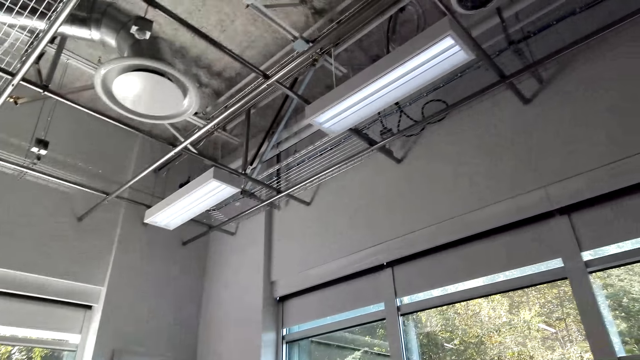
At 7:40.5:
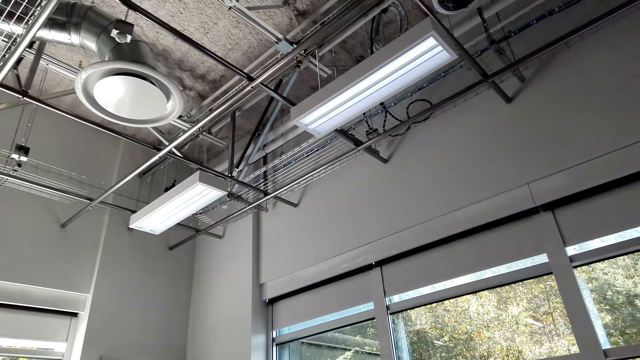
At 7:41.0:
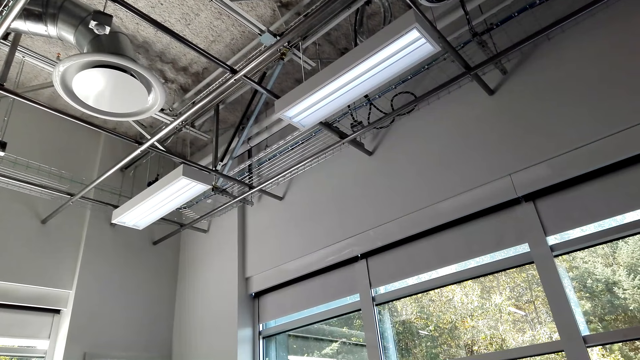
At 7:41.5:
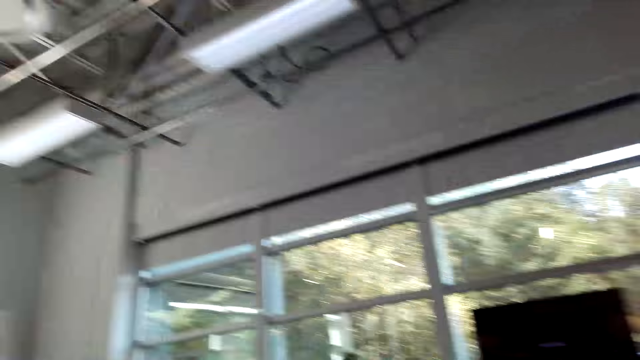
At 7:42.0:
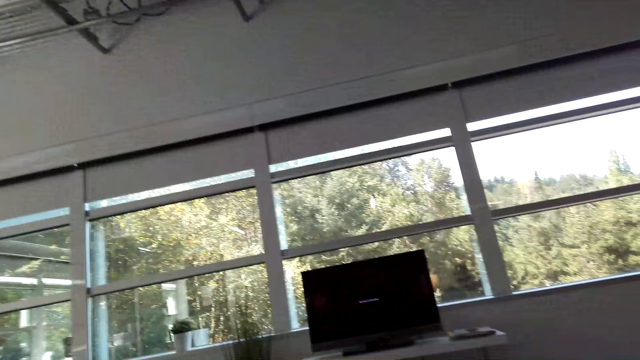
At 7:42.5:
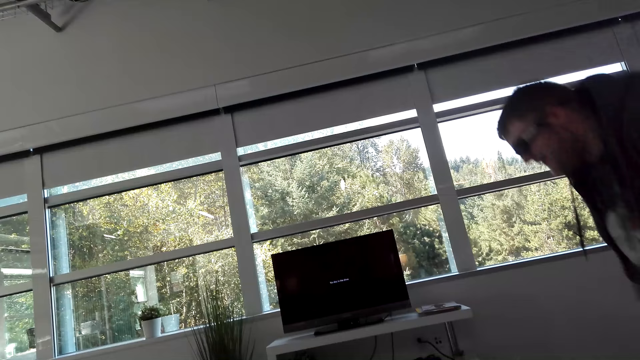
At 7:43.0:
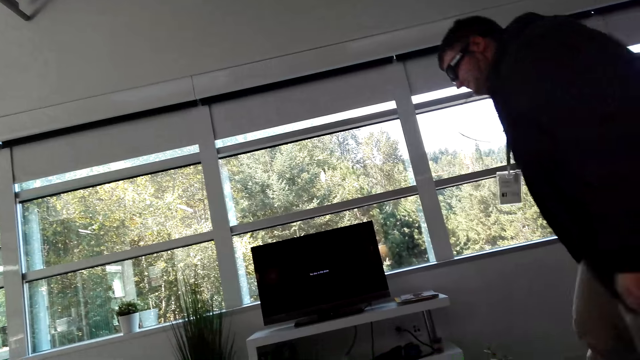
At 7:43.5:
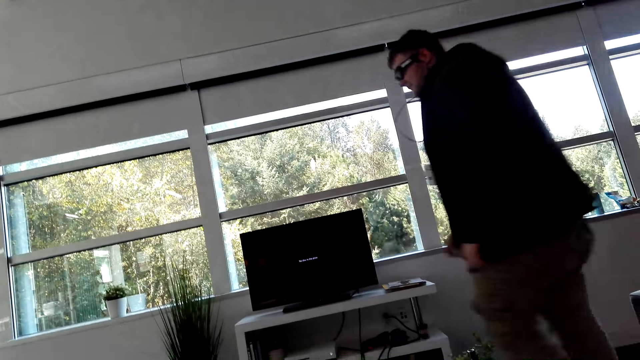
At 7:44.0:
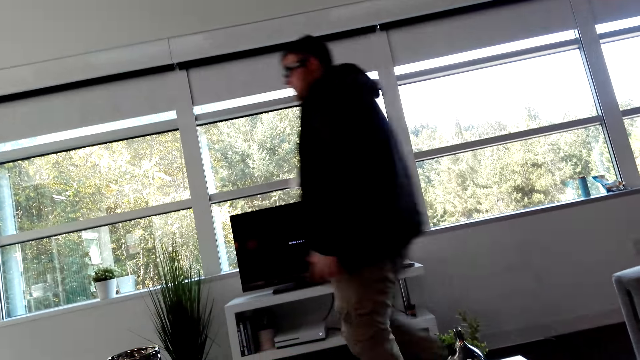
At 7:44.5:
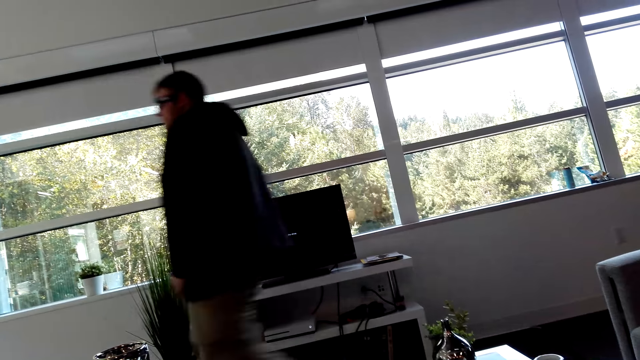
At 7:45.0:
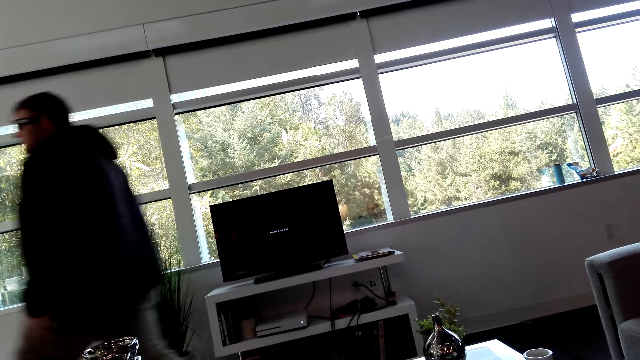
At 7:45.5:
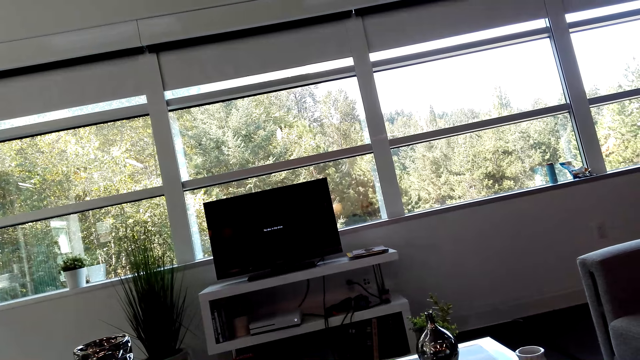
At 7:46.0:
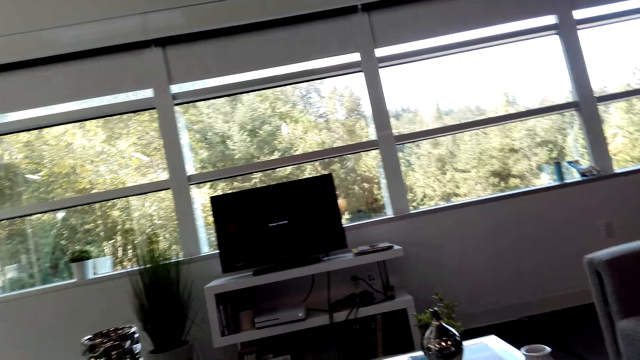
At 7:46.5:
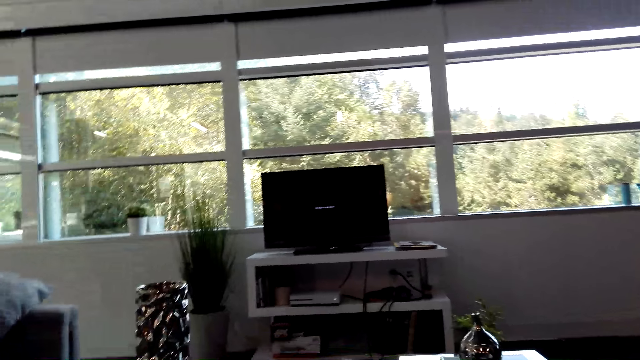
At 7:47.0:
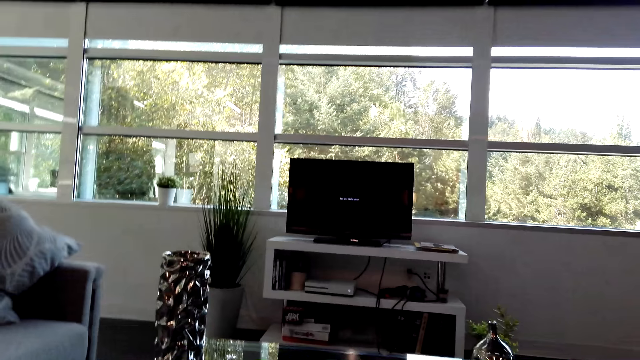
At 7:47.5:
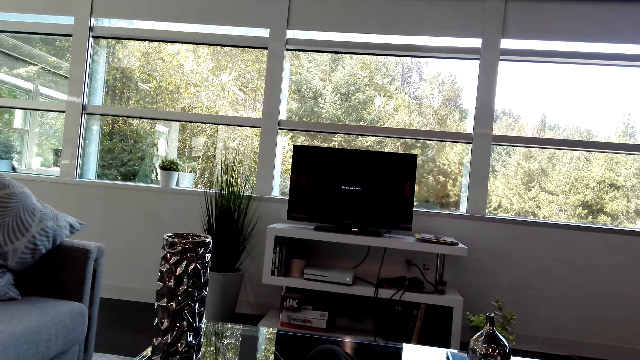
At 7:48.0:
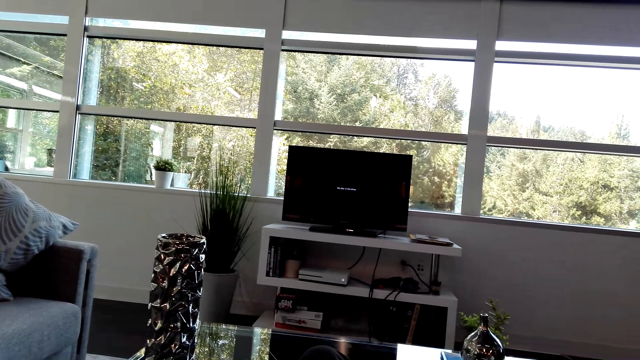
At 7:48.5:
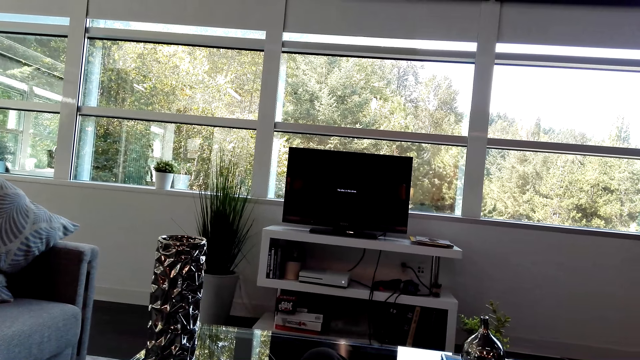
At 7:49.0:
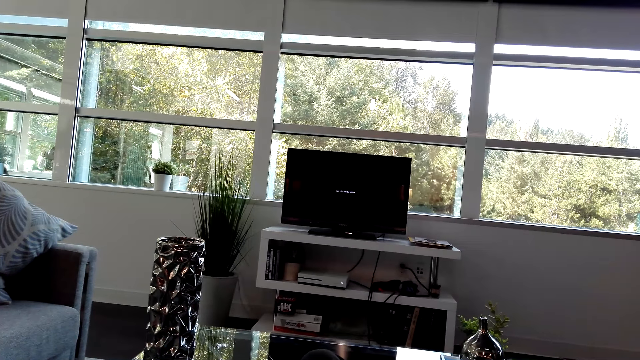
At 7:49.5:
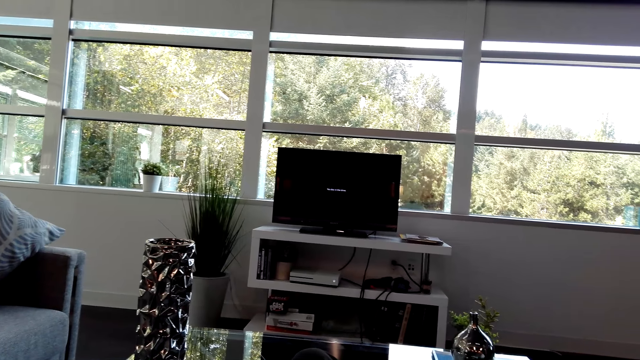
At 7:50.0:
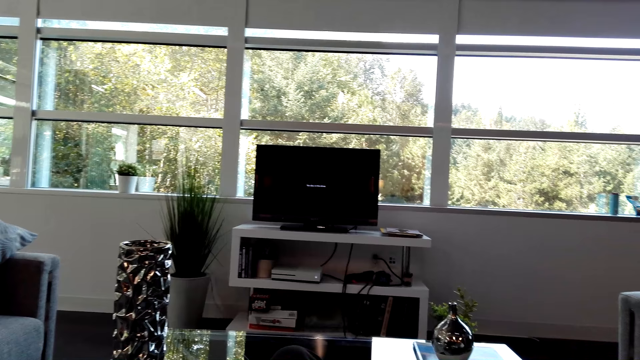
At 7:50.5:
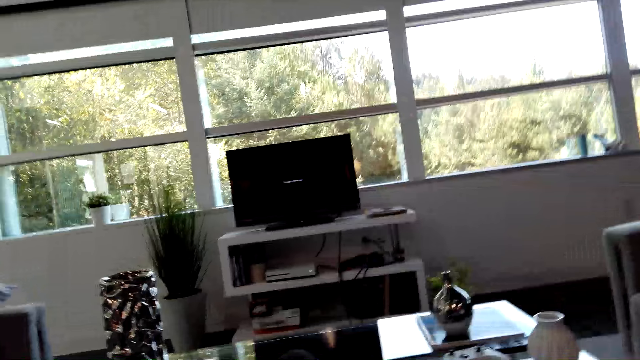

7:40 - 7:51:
The man stands up and walks on the floor towards the kitchen. He dialogues with the camera wearer.

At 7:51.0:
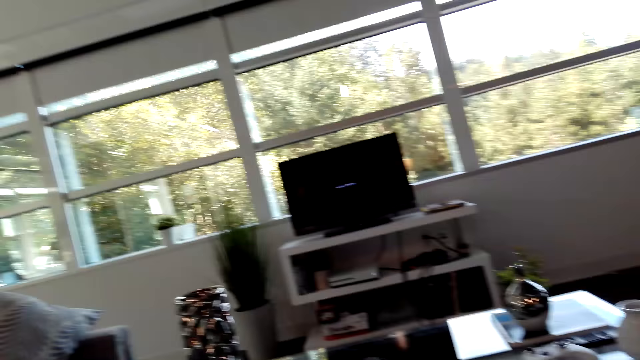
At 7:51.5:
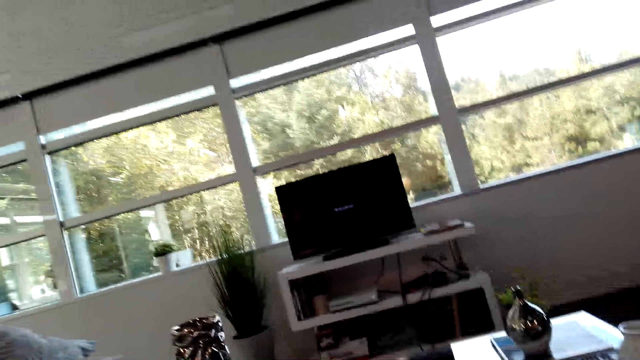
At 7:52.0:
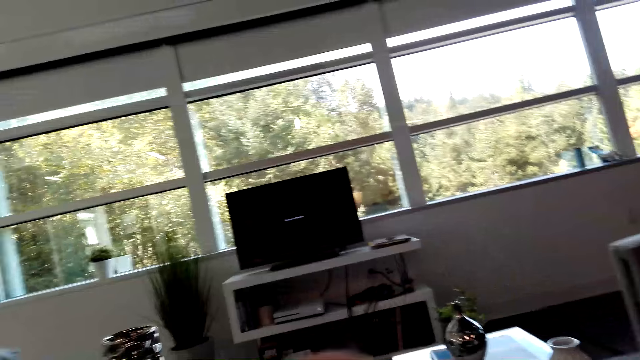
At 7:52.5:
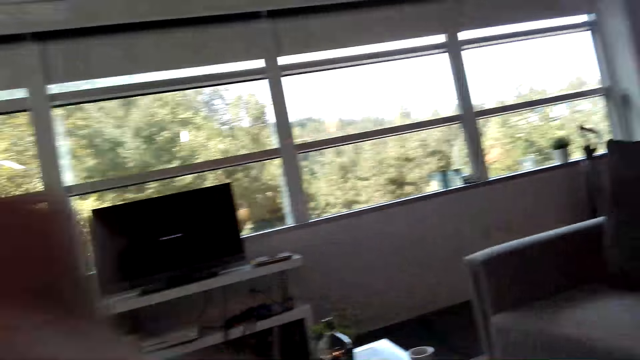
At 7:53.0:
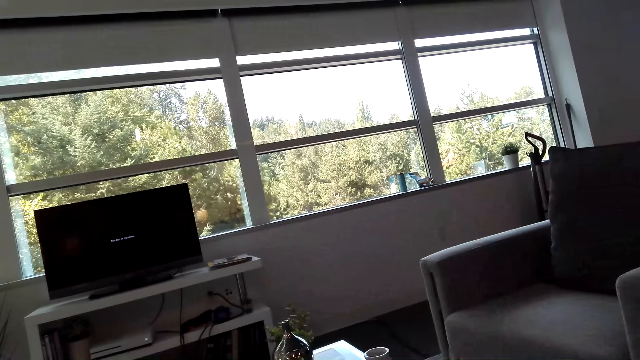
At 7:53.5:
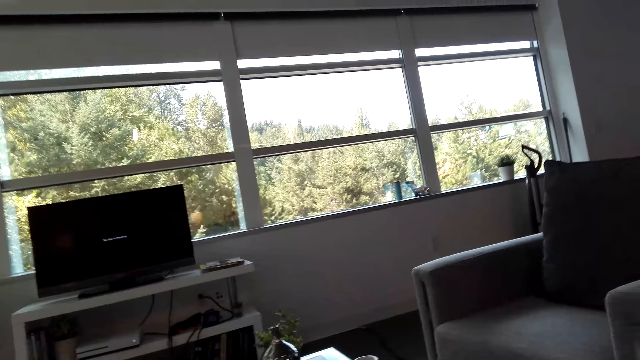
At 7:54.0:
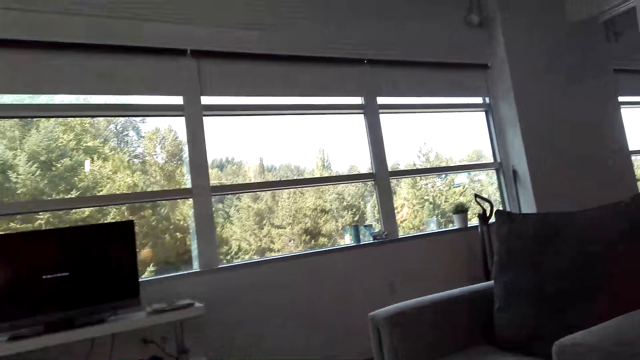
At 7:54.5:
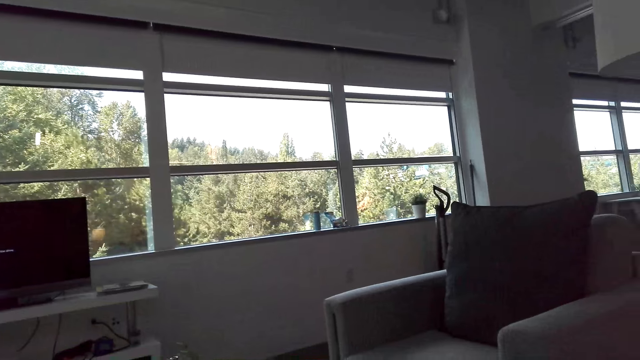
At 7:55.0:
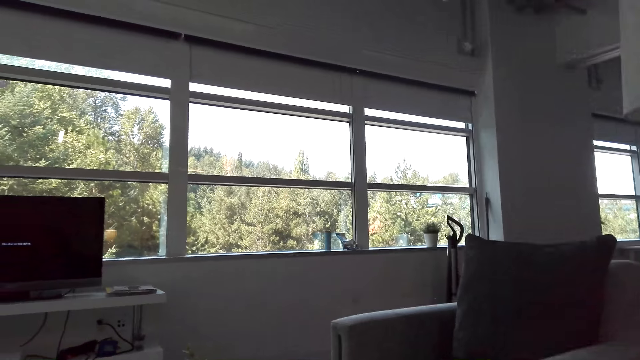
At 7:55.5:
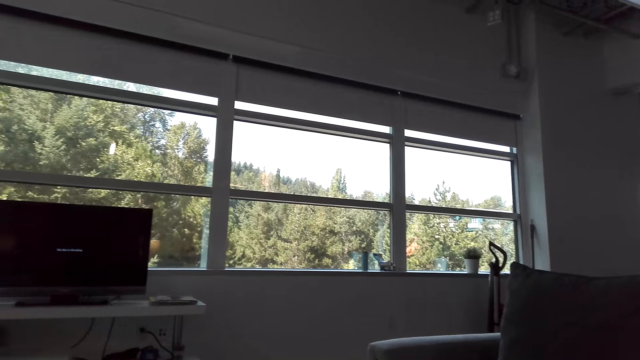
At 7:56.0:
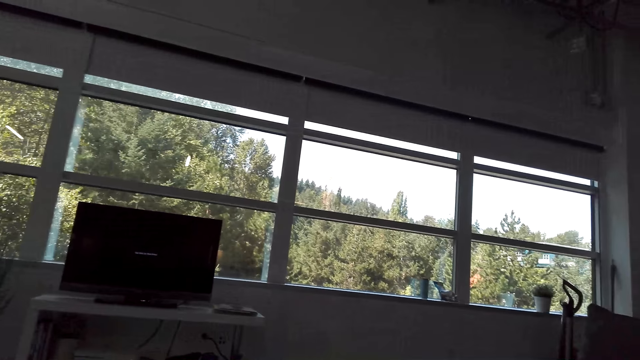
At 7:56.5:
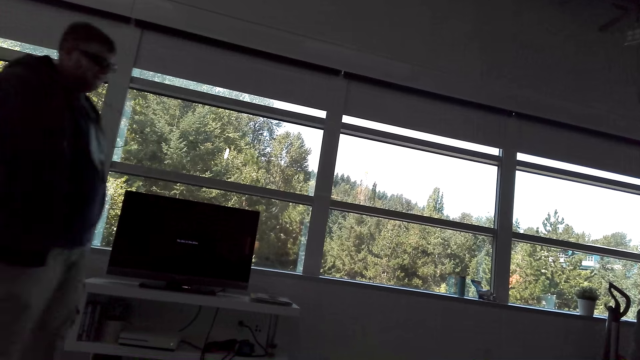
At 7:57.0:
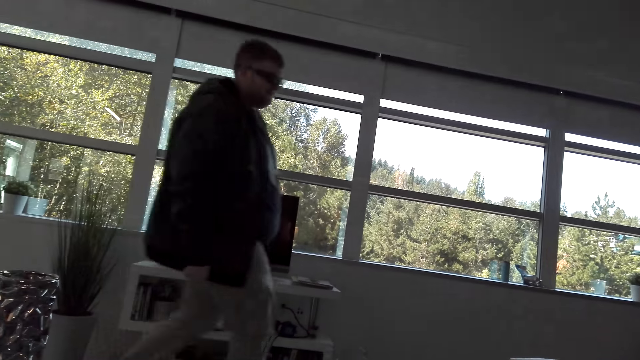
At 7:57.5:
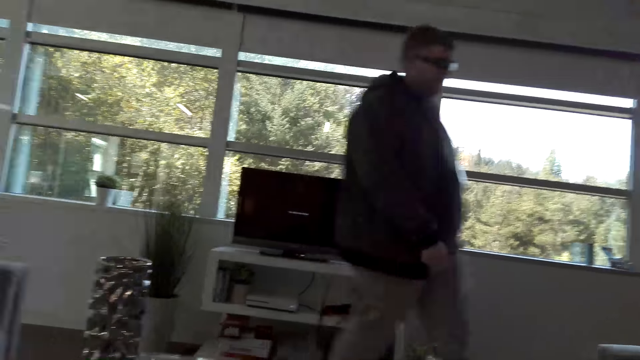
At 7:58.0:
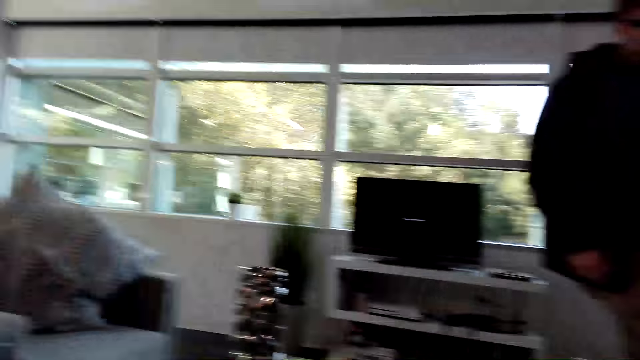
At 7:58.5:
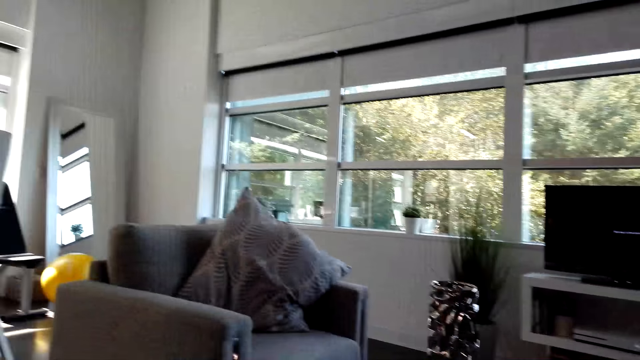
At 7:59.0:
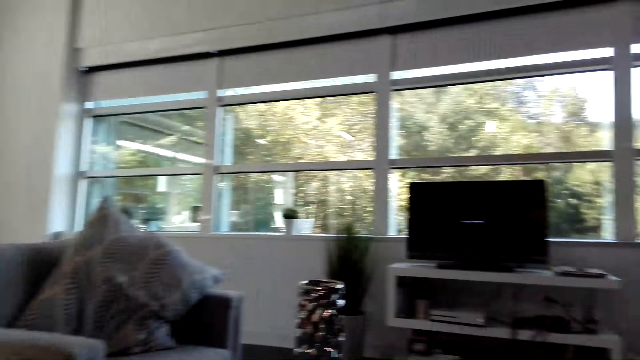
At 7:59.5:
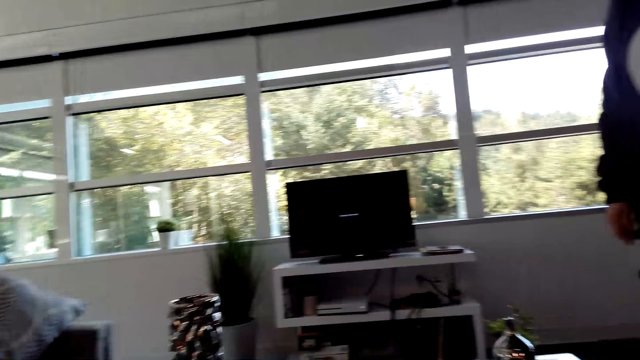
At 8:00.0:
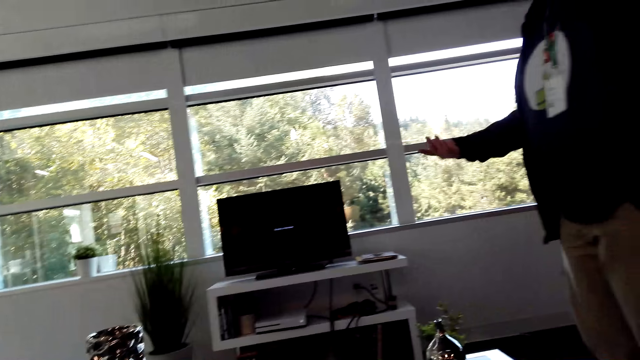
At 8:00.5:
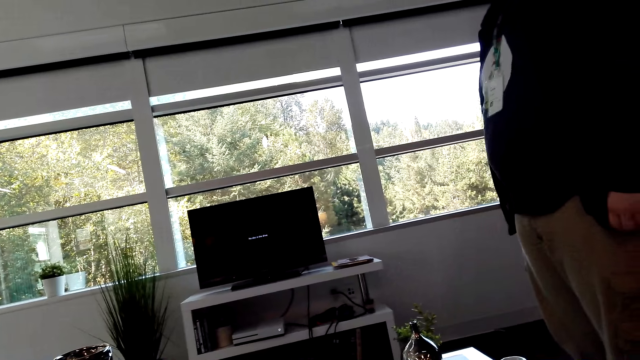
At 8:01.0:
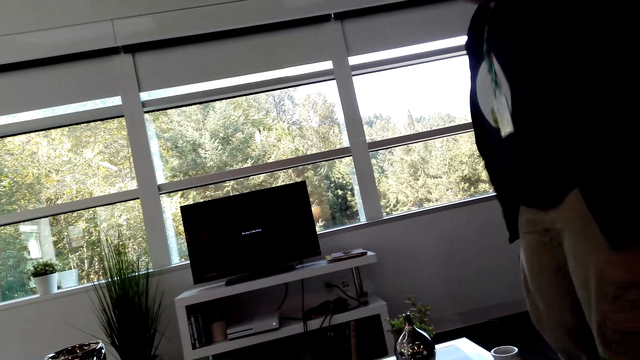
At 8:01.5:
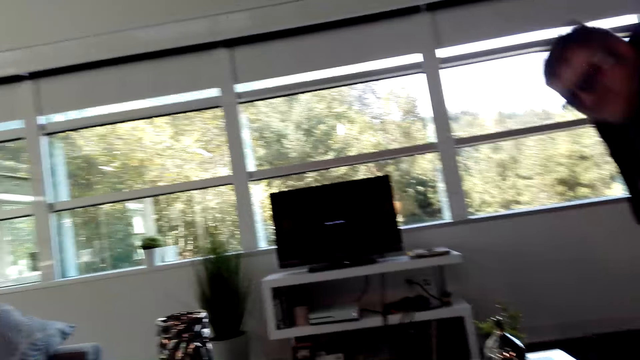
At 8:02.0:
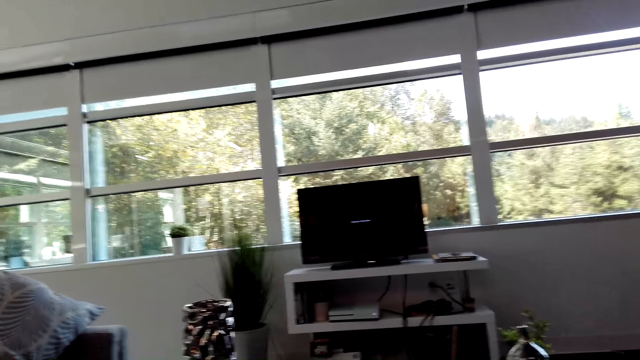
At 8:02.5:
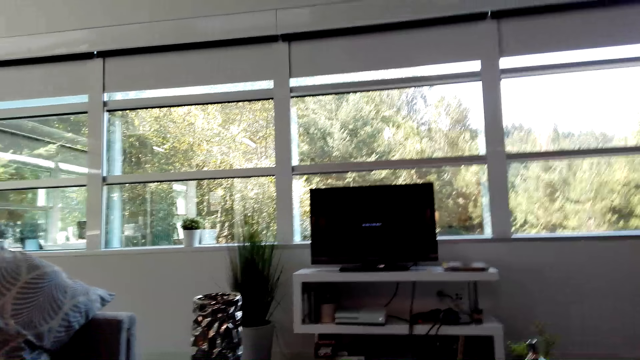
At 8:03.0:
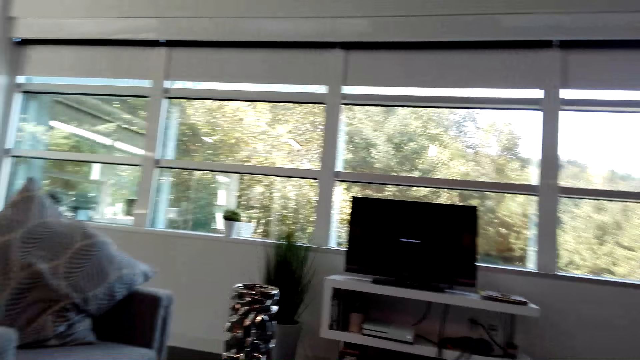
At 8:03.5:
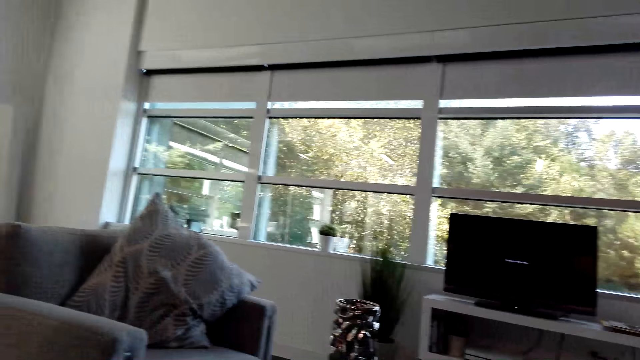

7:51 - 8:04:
The camera wearer adjusts his camera. The man walks on the floor back to the living room. The camera wearer dialogues with the man. He dialogues with the man again. The man sits on the chair.
